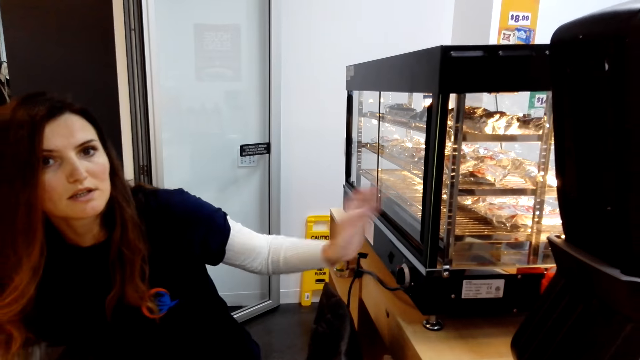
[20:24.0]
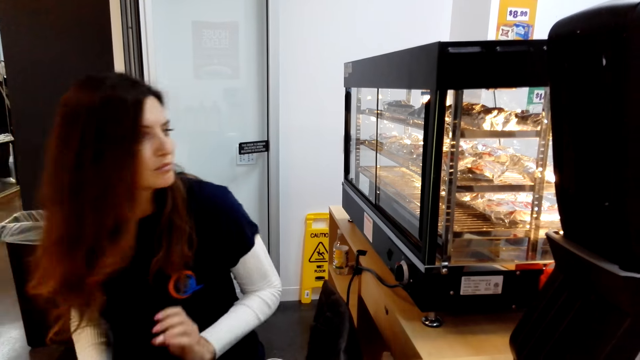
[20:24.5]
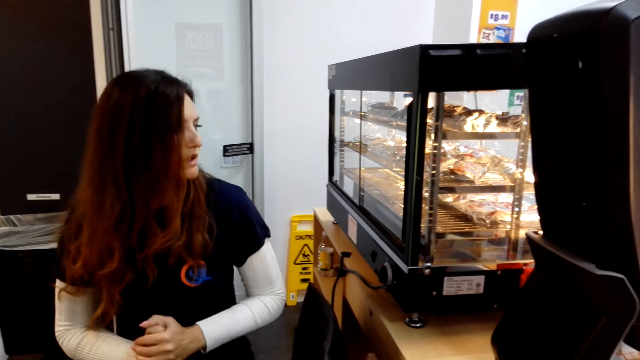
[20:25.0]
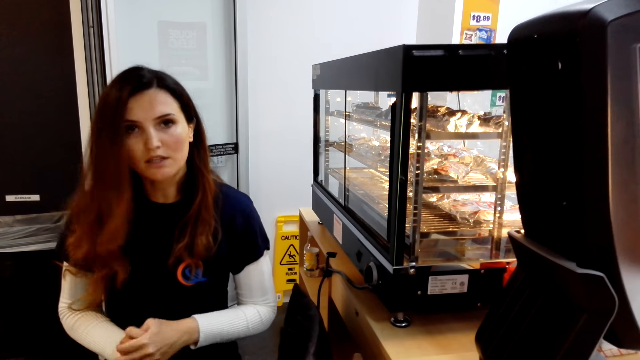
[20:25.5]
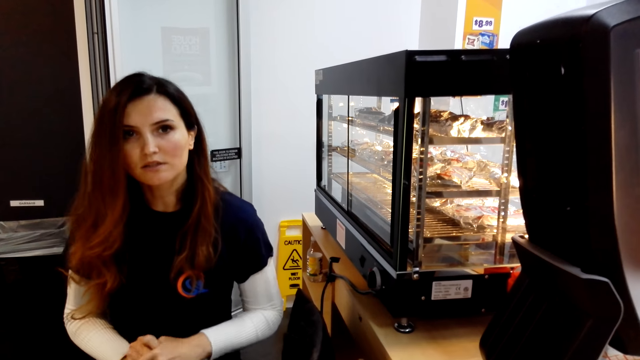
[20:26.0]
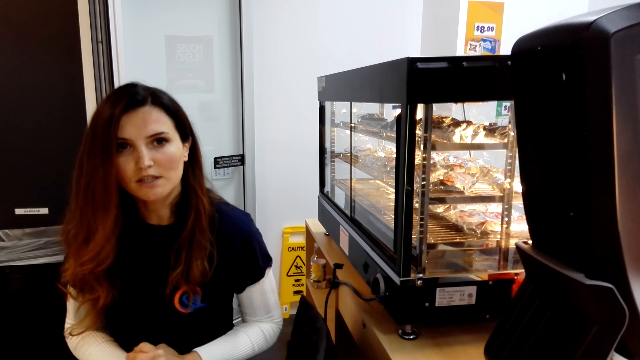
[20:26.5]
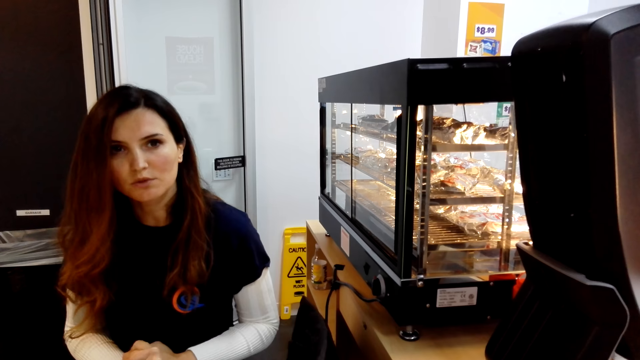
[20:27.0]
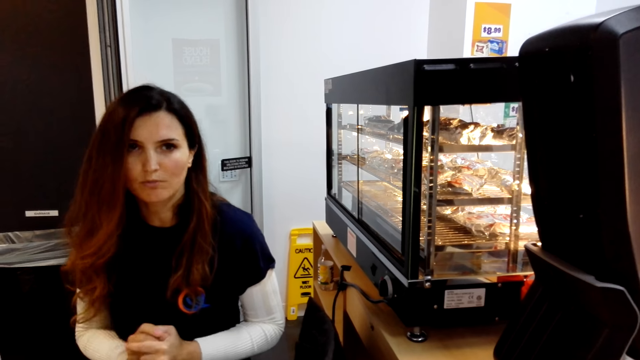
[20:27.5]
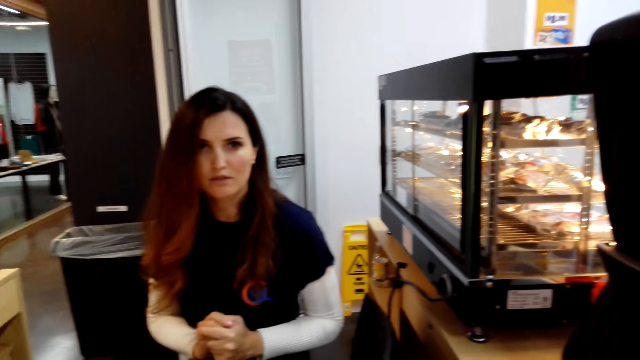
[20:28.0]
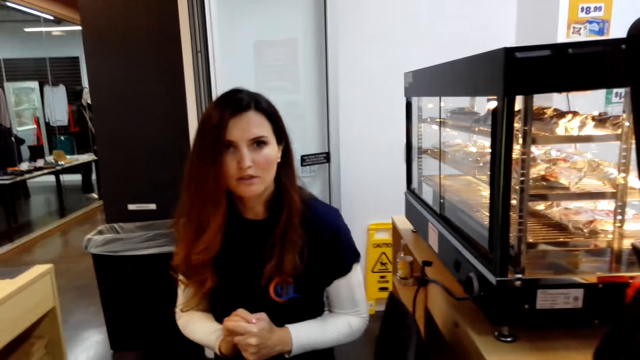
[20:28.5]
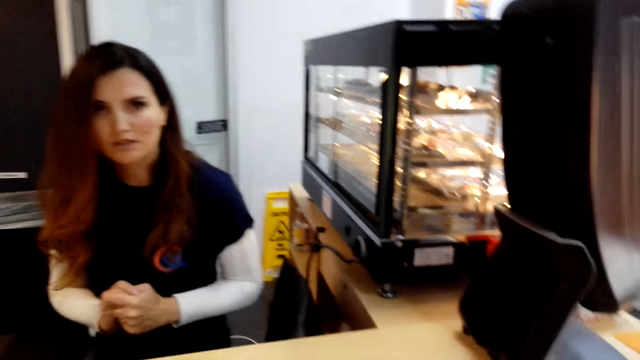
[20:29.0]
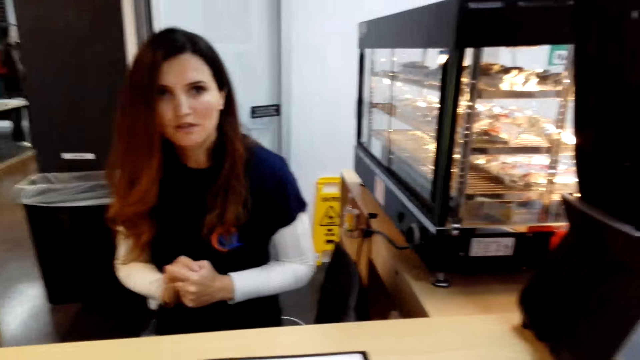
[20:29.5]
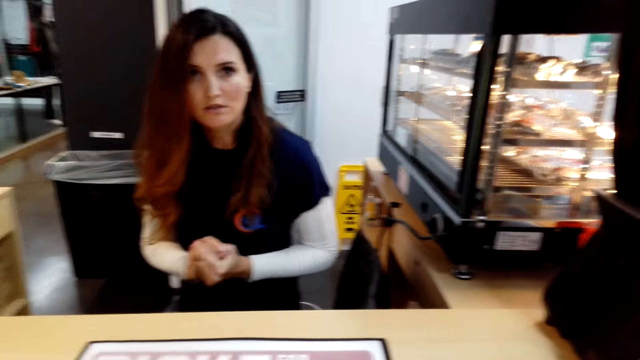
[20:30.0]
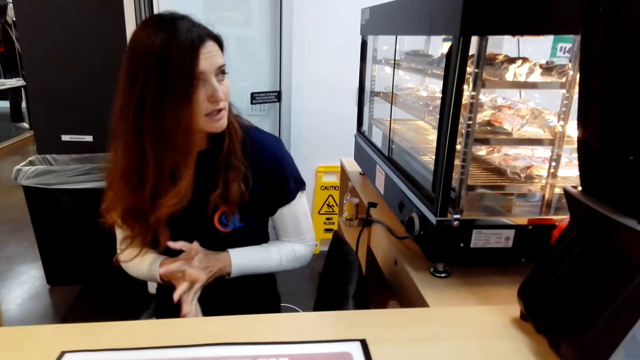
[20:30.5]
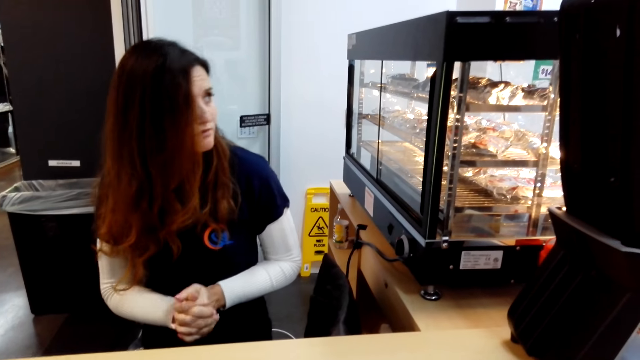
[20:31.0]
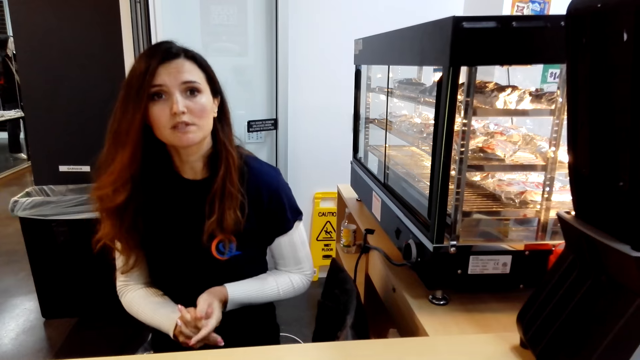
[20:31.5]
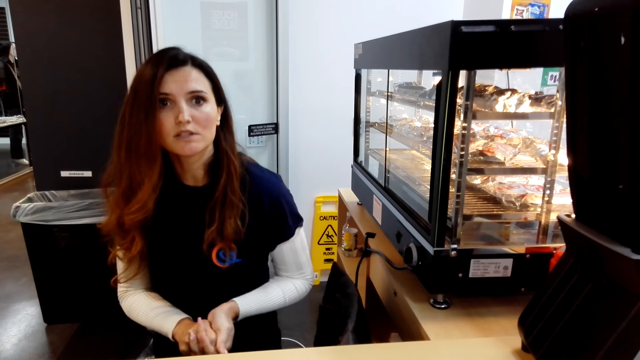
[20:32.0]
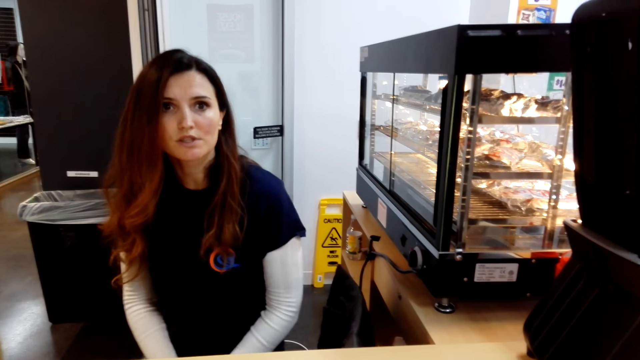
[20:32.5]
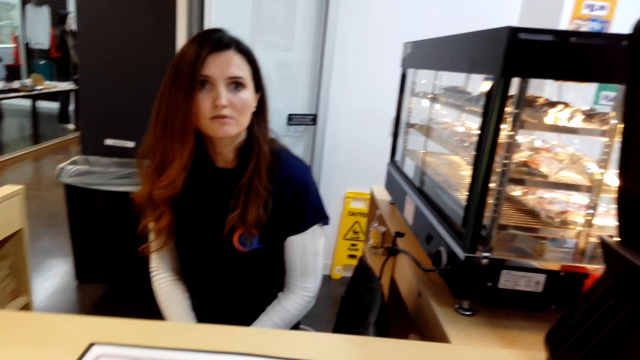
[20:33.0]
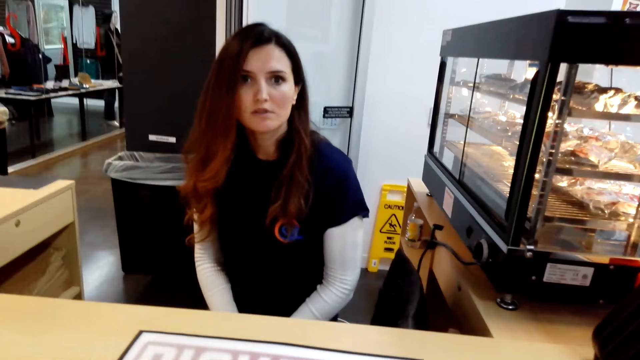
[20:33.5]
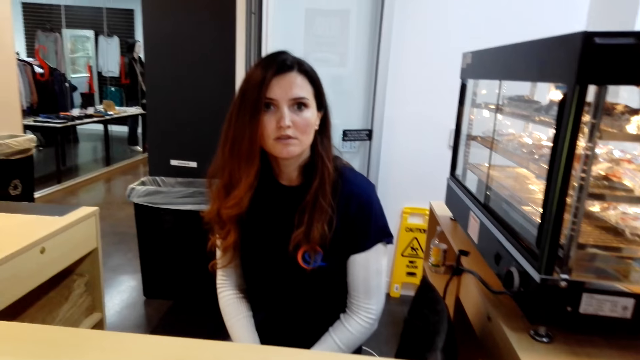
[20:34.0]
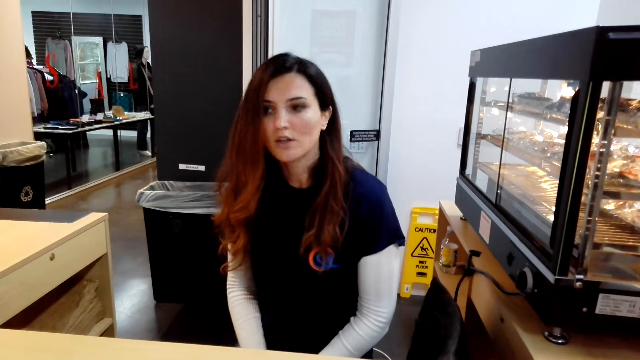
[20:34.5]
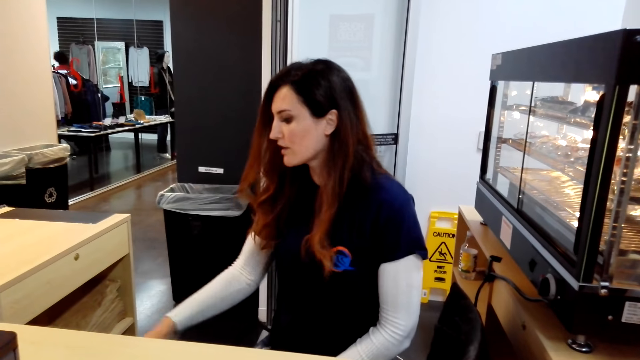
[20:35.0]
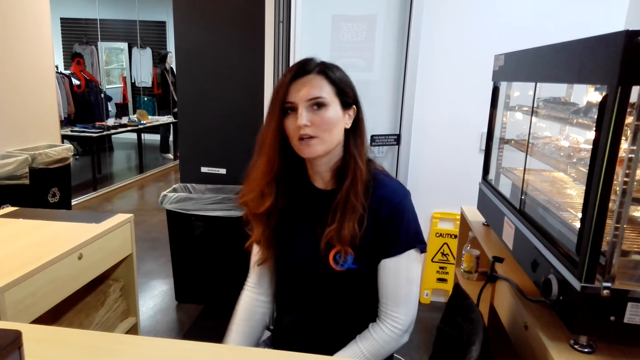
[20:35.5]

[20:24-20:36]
The cashier talks.

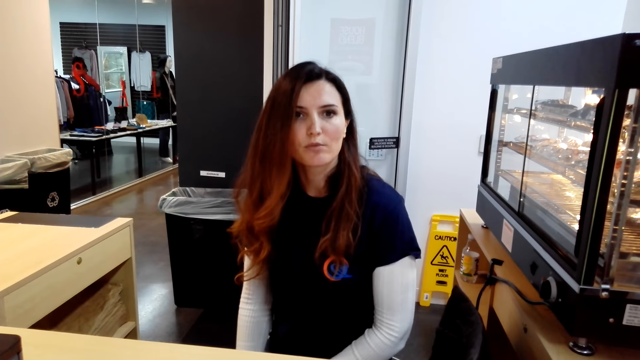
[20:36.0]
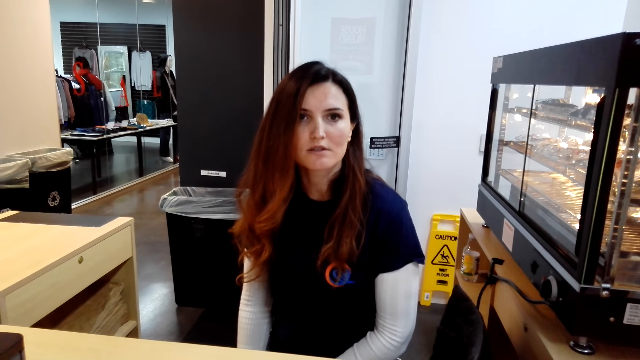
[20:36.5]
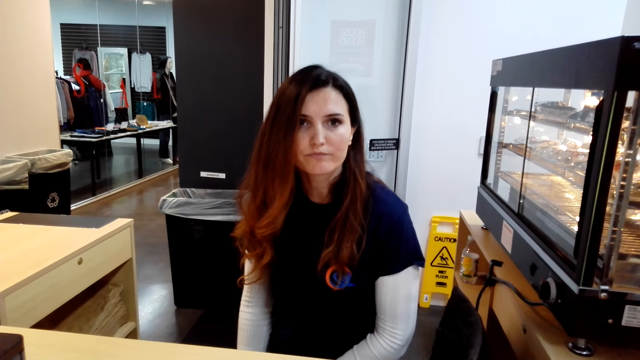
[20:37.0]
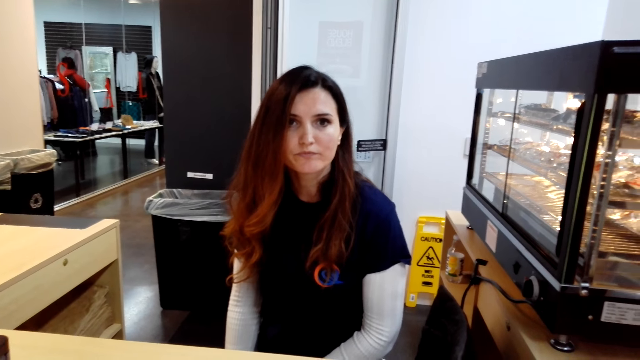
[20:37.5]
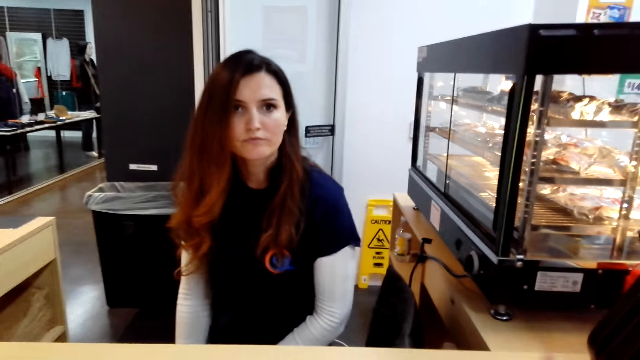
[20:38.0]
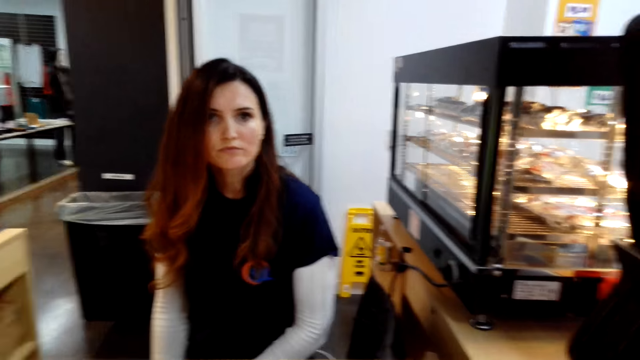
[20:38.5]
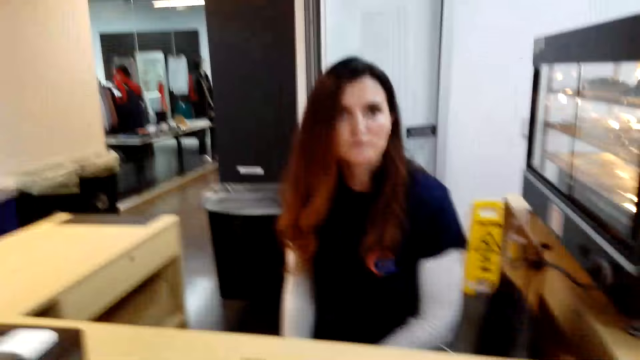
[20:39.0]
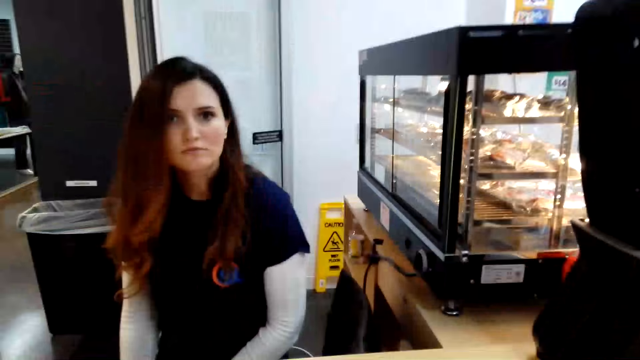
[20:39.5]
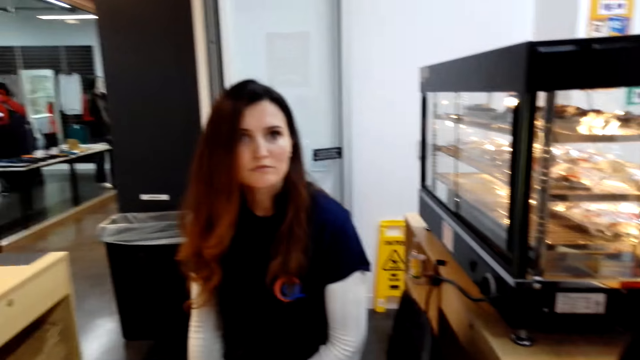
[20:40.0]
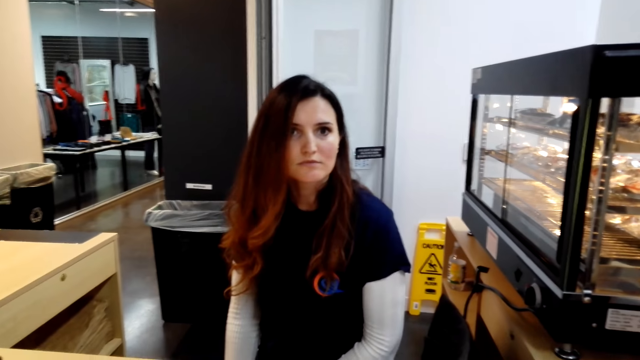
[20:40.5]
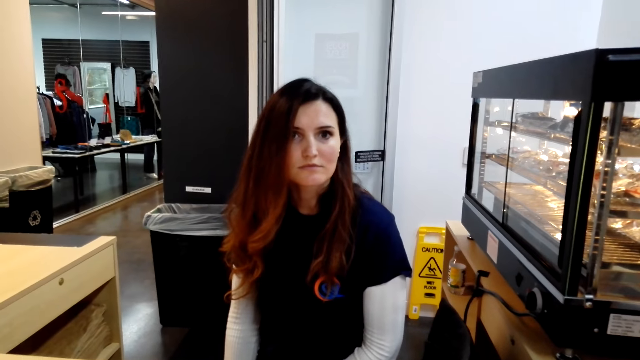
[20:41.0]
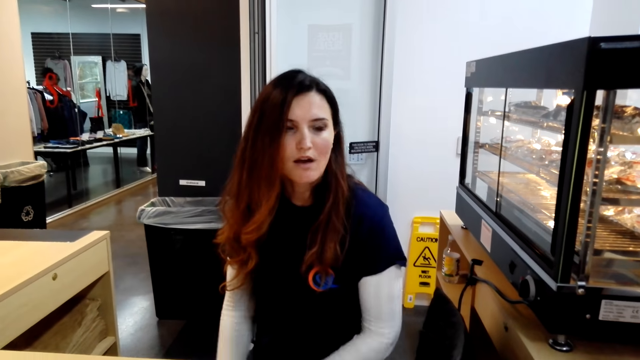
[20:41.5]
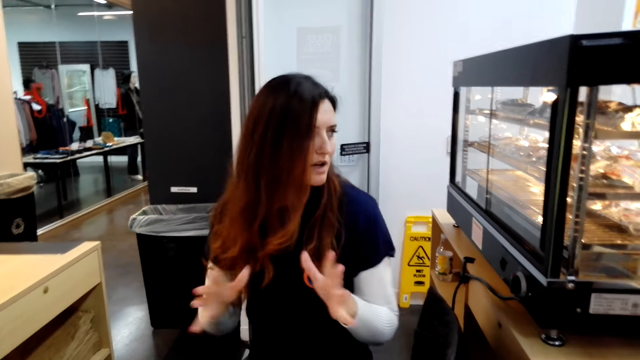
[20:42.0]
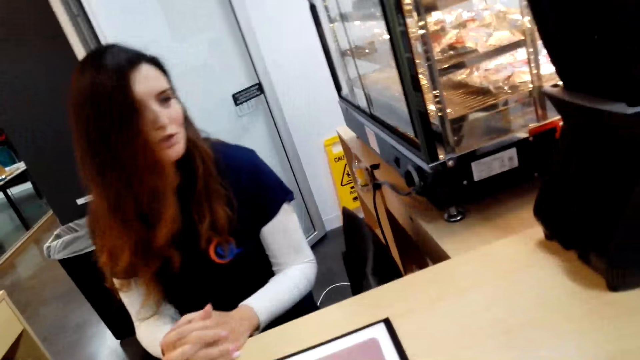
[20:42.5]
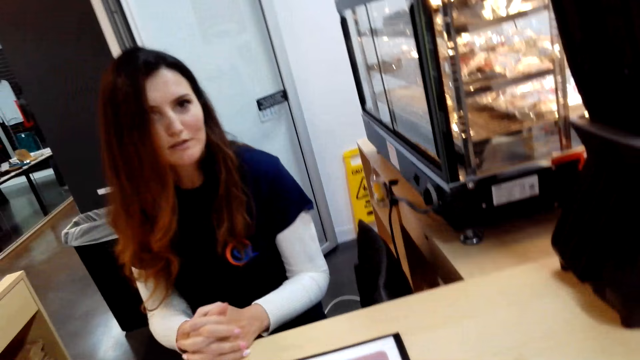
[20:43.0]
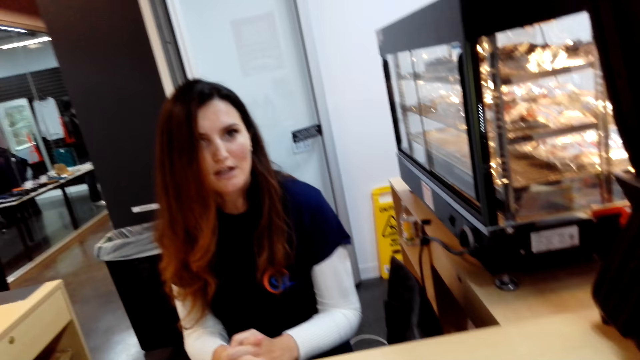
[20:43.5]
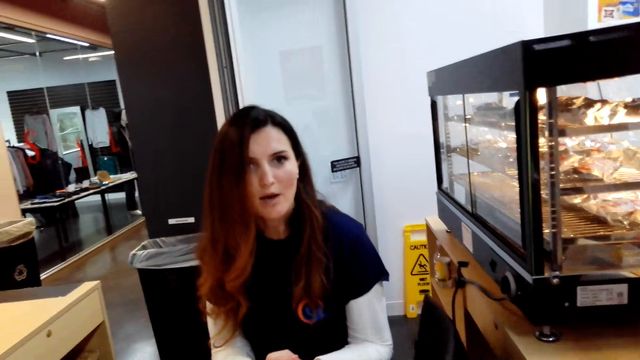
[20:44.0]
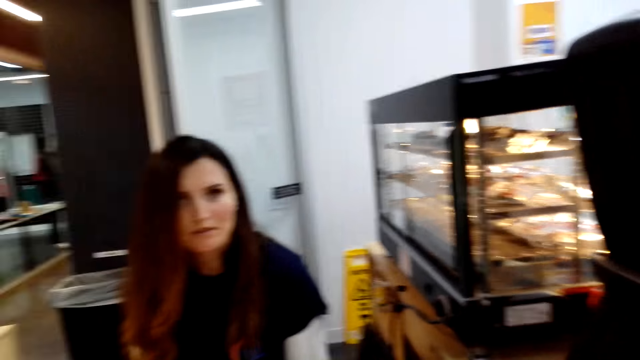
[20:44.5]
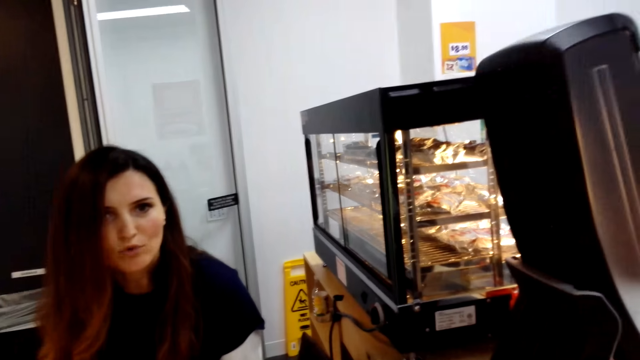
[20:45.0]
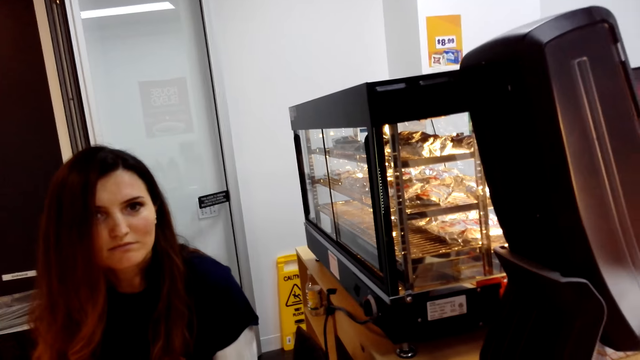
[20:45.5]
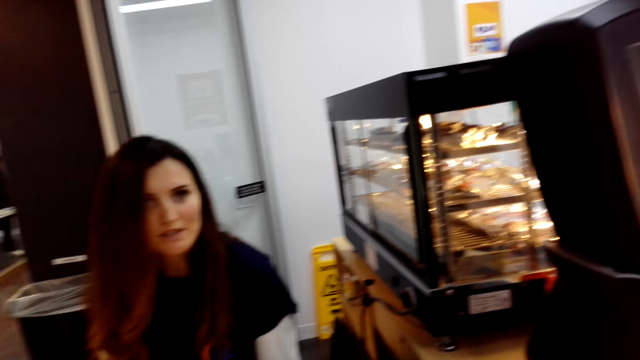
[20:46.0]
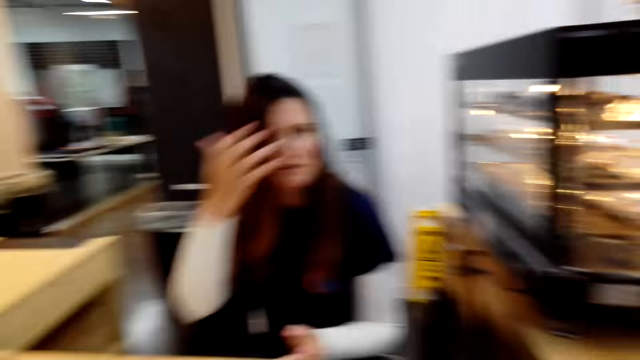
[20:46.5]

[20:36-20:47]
The cashier interlocks fingers. The camera wearer talks to the cashier. The cashier talks.
